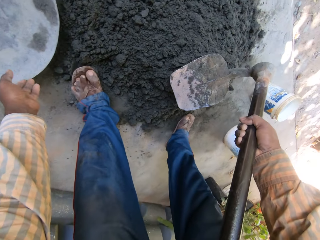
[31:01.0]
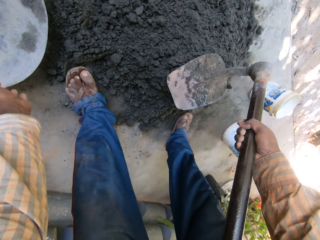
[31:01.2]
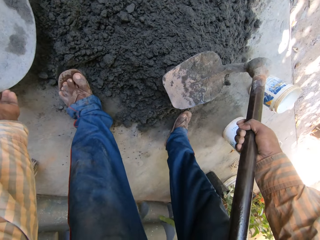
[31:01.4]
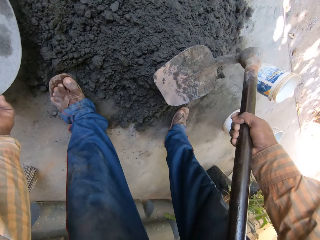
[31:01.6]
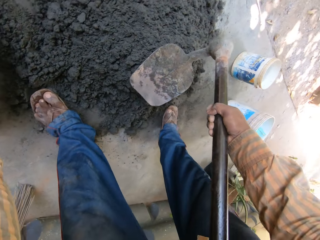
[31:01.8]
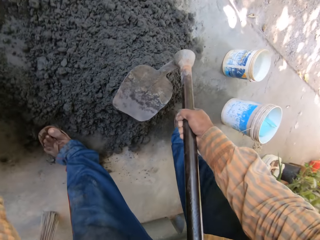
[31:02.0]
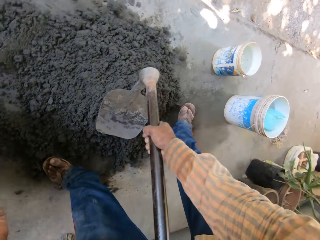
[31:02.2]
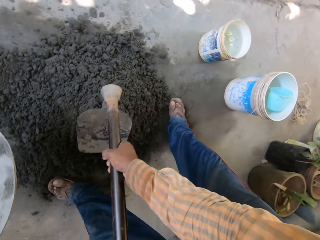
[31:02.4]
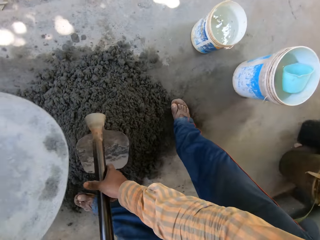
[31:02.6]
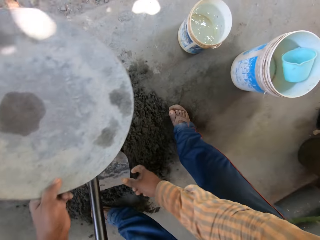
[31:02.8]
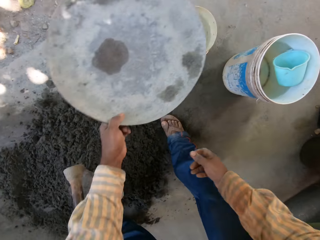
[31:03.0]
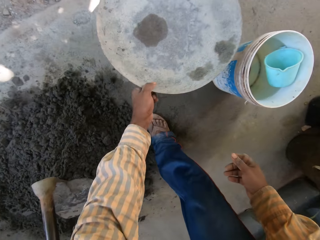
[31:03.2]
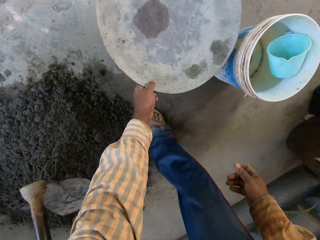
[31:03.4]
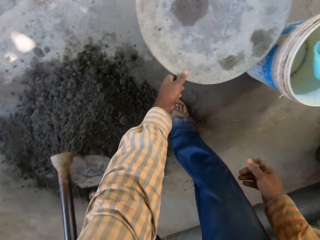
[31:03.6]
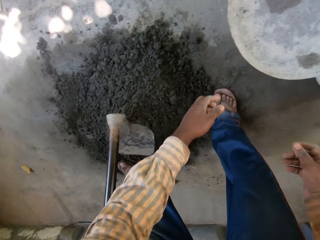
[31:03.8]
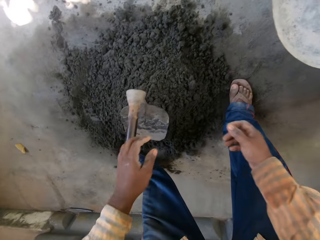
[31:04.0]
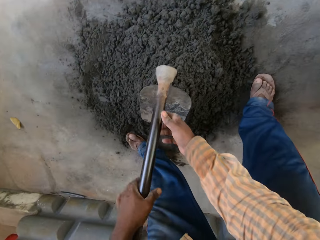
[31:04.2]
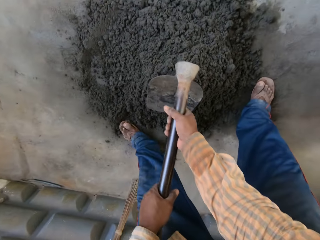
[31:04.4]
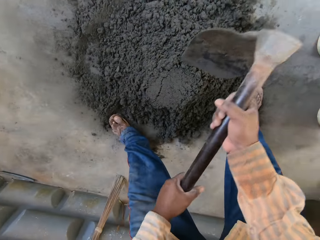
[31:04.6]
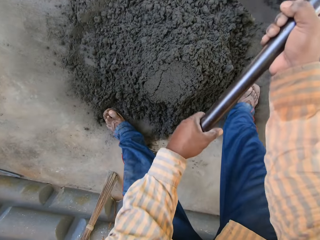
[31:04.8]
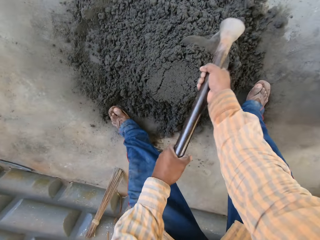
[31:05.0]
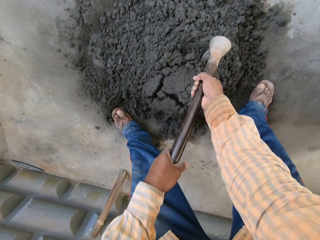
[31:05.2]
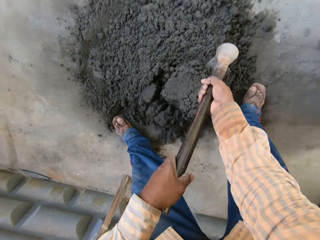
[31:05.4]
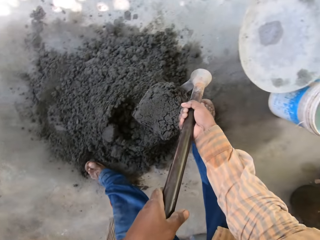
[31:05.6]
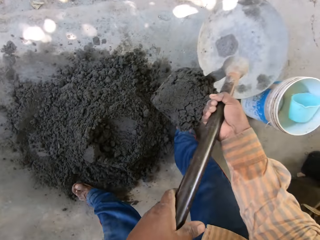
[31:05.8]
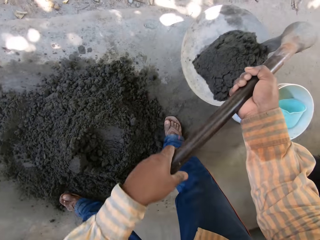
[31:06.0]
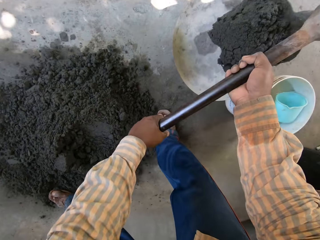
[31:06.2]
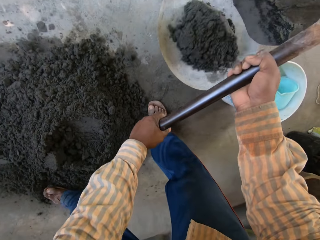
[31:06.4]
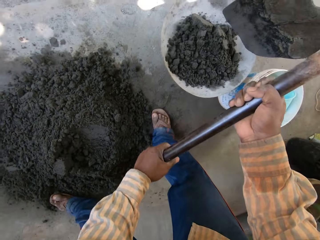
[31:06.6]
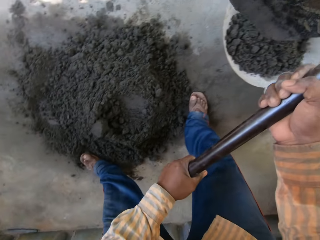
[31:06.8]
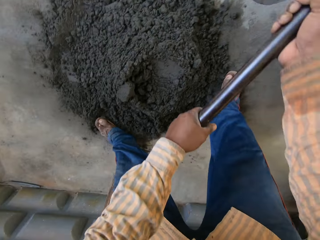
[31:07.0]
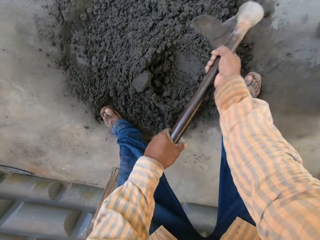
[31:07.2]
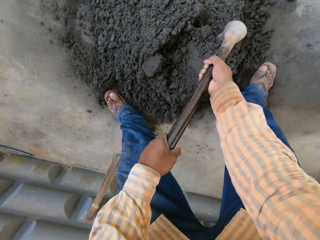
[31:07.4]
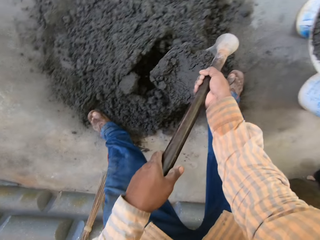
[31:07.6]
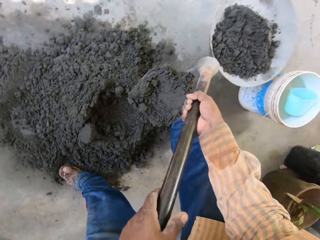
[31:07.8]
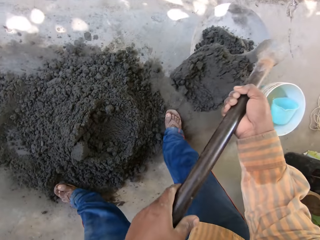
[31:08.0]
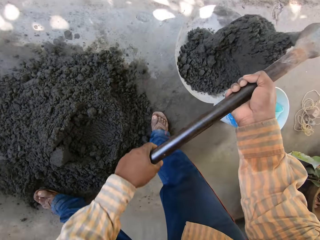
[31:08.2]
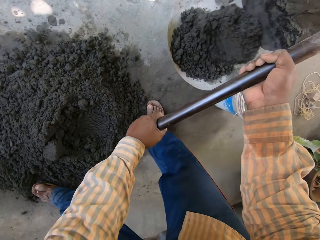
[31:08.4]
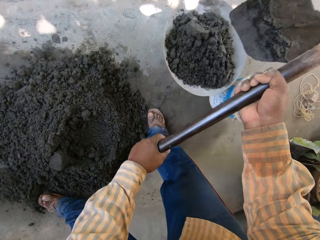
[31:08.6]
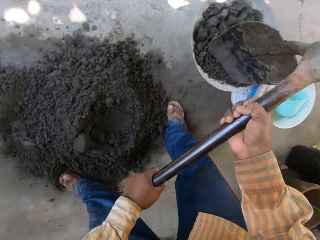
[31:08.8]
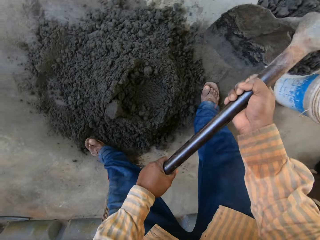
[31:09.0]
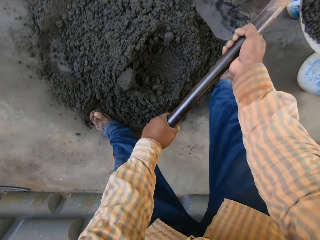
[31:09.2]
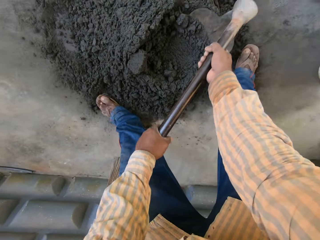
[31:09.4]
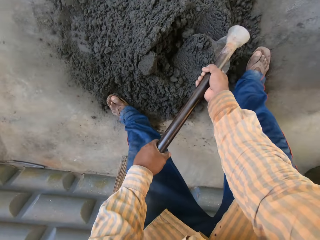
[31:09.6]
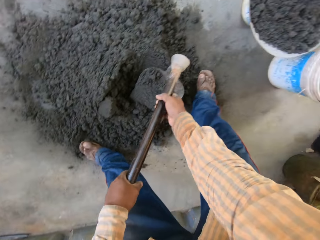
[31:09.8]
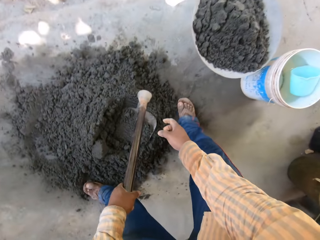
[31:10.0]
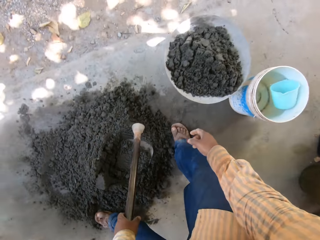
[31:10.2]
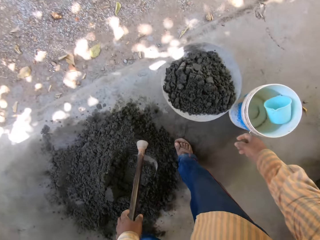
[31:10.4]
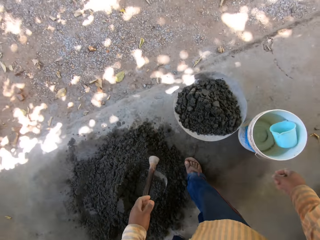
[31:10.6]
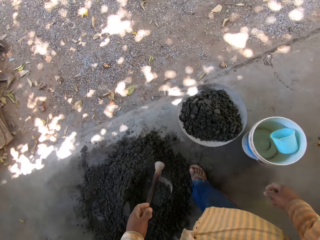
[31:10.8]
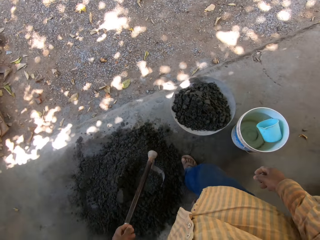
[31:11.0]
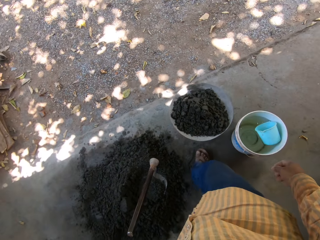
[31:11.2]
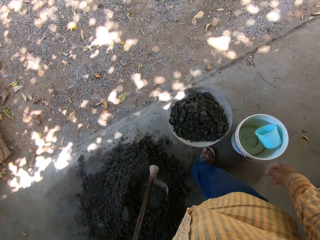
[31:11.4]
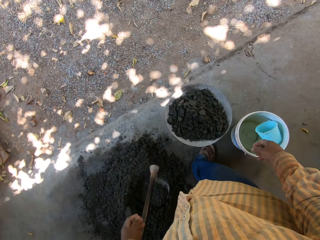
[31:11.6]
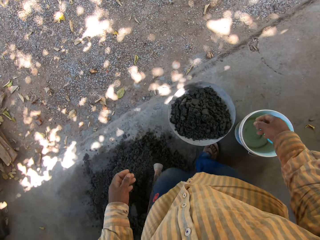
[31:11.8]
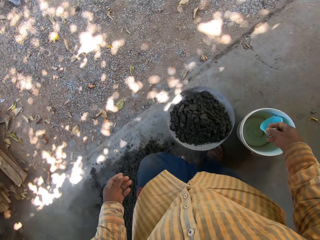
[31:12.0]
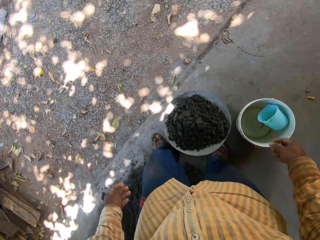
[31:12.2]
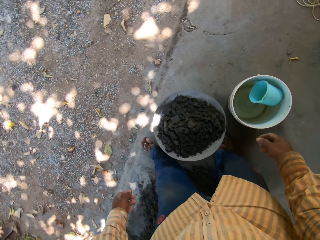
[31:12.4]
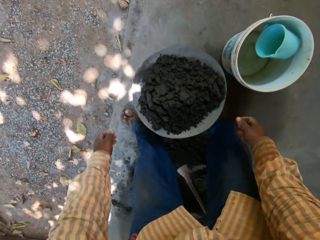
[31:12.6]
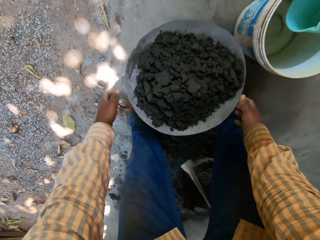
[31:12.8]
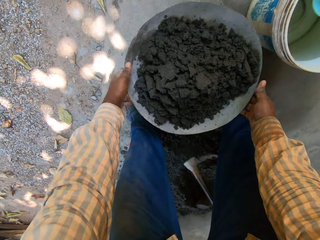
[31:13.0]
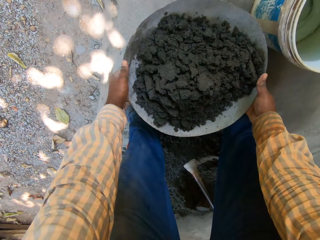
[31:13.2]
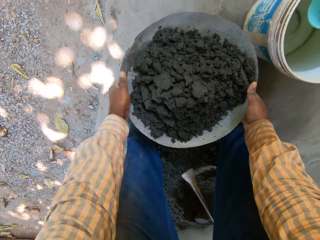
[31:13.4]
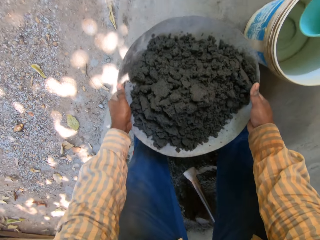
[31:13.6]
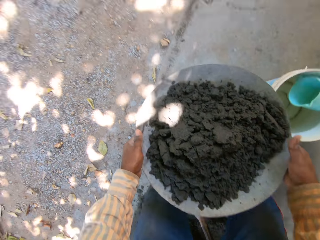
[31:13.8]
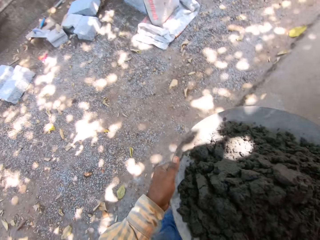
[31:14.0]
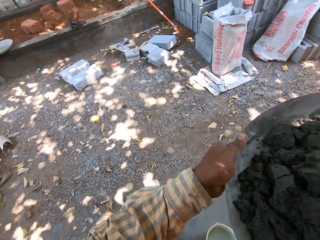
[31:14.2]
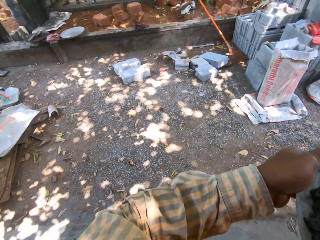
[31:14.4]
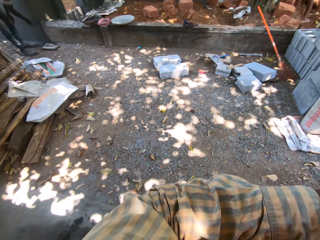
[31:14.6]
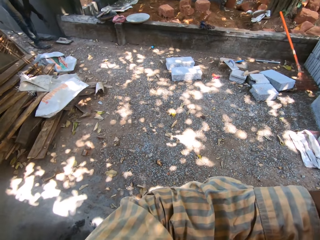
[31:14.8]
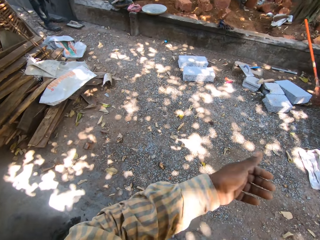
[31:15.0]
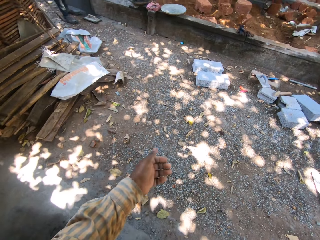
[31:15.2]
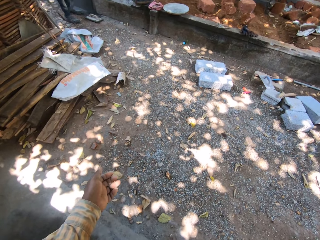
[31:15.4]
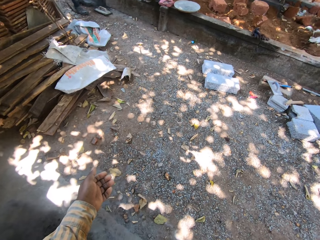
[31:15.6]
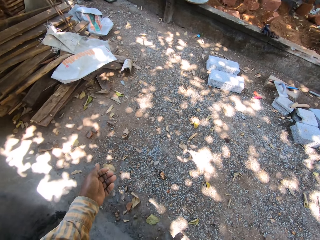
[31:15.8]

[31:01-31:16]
The camera wearer picks up the bowl on the ground with his left hand. He lets go of the hoe on the mortar. He drops the bowl on the bucket with his left hand. He moves the bowl on the ground. He holds the hoe on the concrete mix with his hands. He packs the concrete mix on the ground with the hoe in his hands. He picks up the hoe from the mortar. He scoops the mortar from the ground with the hoe. He pours the cement mix in the bowl with the hoe in his hands. He packs the concrete mix on the ground with the hoe in his hands. He scoops the mortar from the ground with the hoe. He pours the cement mix in the bowl with the hoe in his hands. He dips the hoe into the concrete mix with his hands. He drops the hoe on the mortar on the ground. He lifts the bowl on the bucket with his hands.

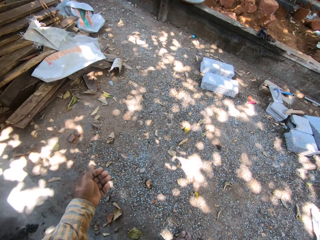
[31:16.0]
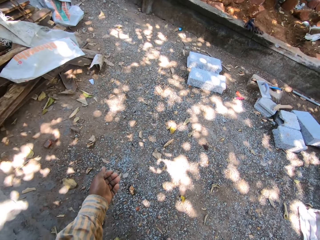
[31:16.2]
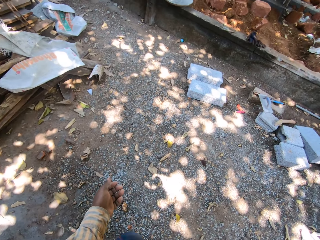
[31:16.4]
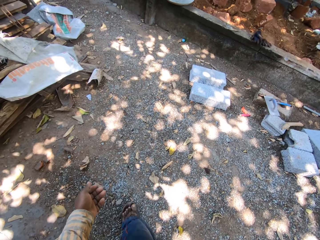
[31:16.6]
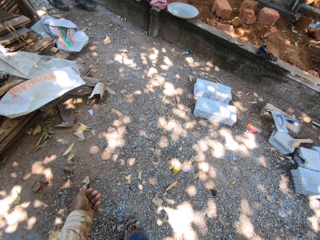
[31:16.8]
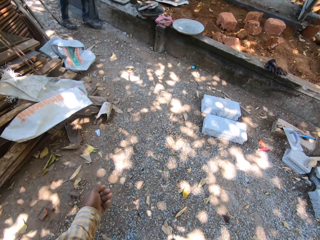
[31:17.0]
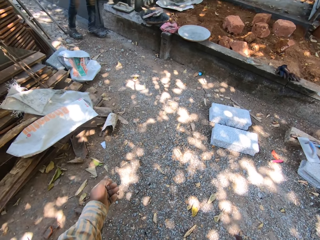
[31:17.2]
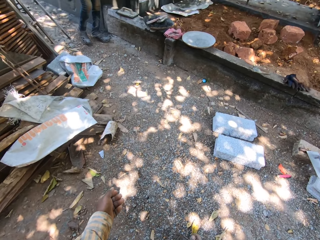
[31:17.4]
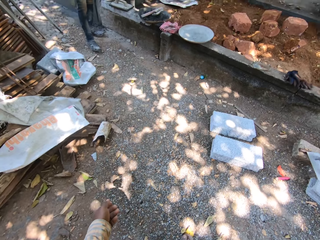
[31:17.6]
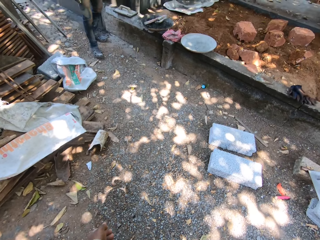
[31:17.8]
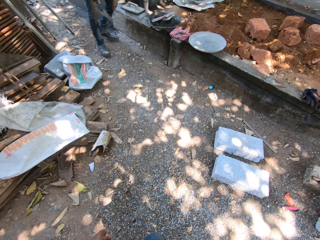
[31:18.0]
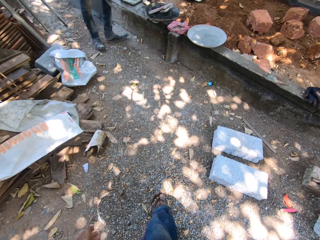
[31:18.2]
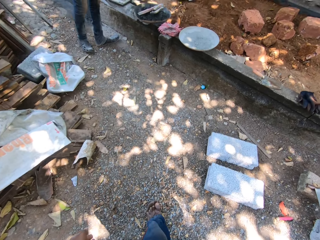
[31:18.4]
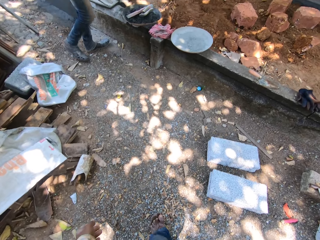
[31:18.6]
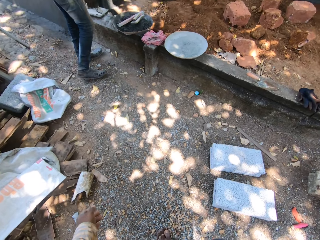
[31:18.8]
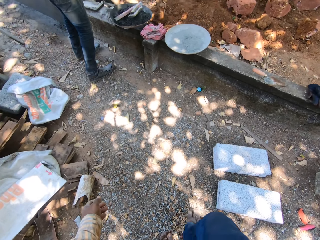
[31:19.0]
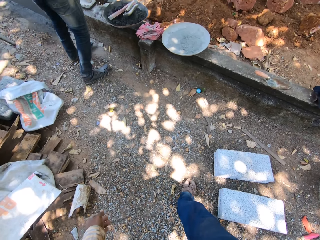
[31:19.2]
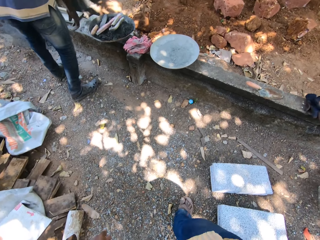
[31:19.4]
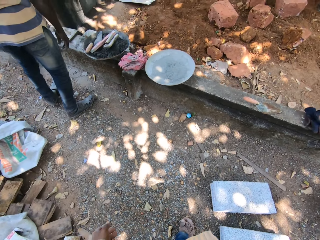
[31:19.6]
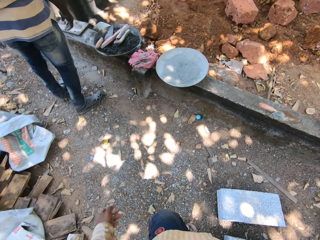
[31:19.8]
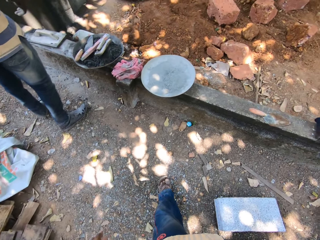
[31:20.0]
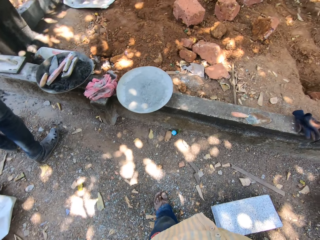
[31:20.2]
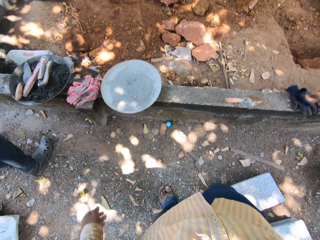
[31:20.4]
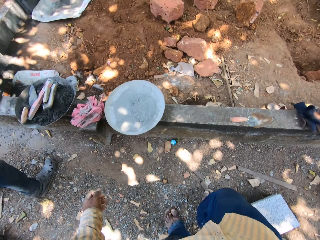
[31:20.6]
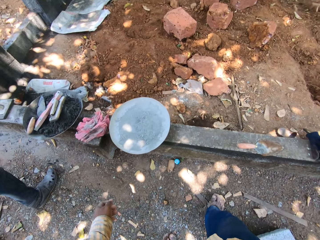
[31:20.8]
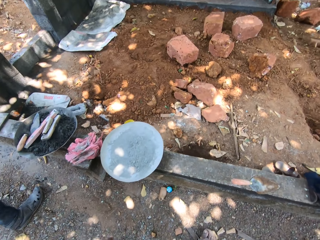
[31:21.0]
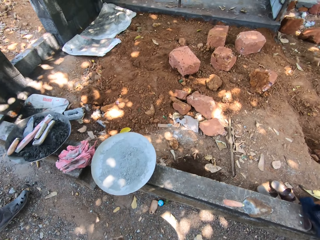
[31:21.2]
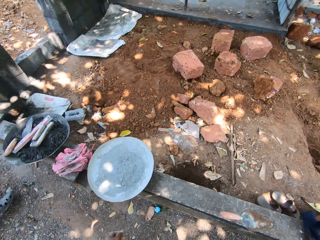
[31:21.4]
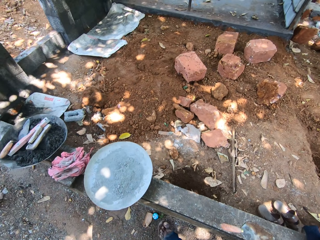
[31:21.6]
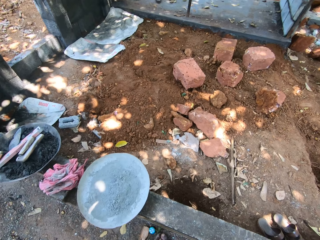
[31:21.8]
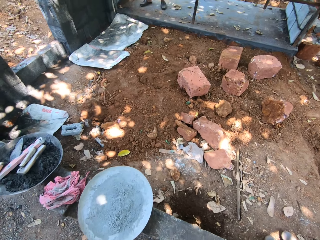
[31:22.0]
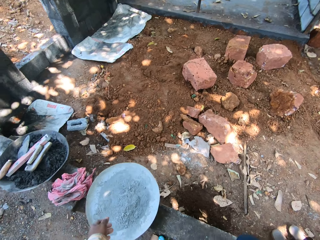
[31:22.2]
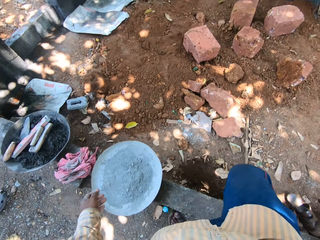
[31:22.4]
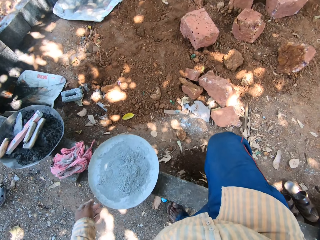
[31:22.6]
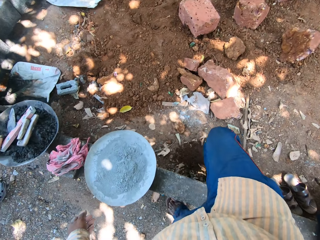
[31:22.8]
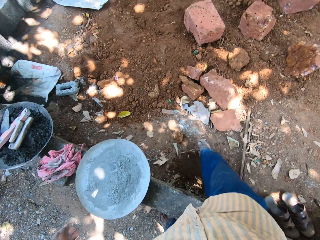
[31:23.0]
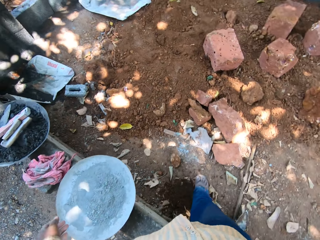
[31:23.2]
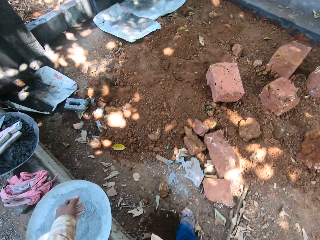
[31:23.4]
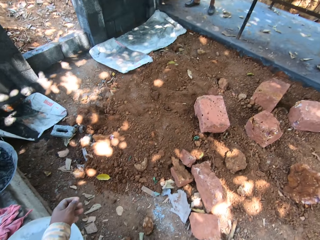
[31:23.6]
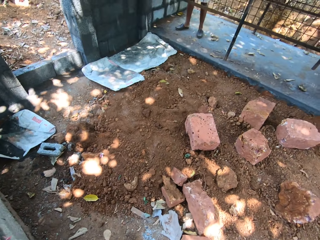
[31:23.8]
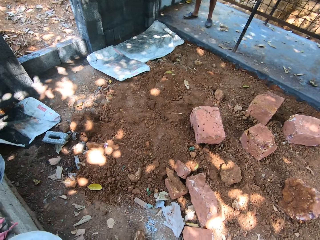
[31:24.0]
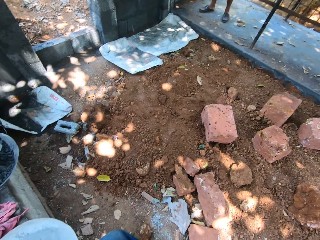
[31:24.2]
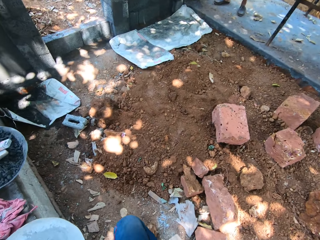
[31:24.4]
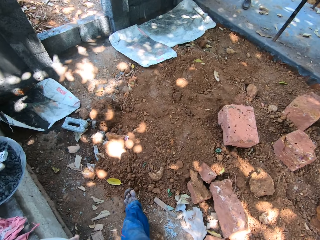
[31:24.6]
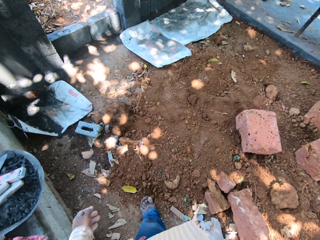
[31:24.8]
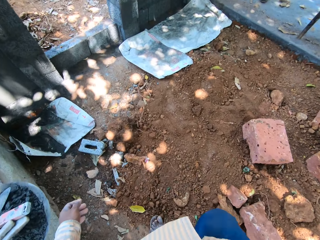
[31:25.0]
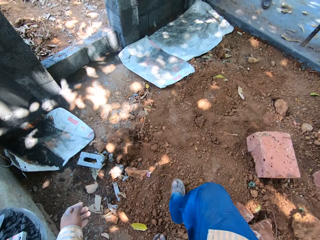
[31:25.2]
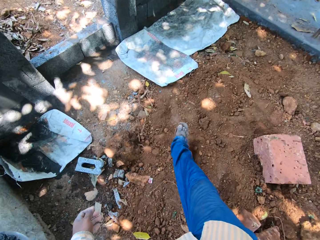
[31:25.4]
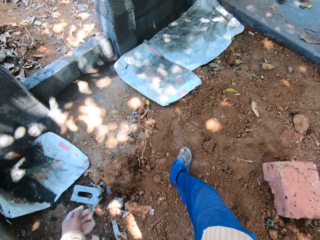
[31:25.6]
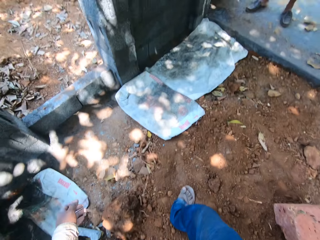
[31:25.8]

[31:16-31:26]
The camera wearer raises the bowl to something. They walk around the site. A man holds a trowel in hand. The man drops the gauging trowel in the bowl with his right hand. The camera wearer walks into the construction site. They pass over a short wall.
